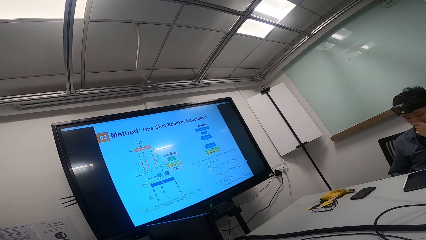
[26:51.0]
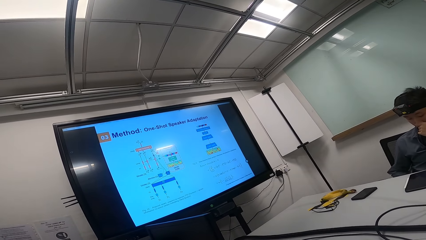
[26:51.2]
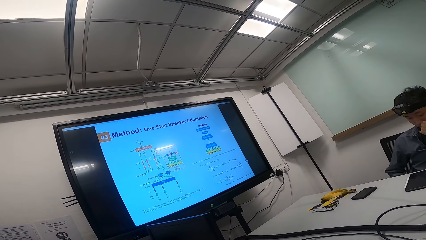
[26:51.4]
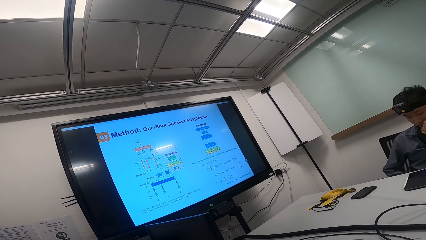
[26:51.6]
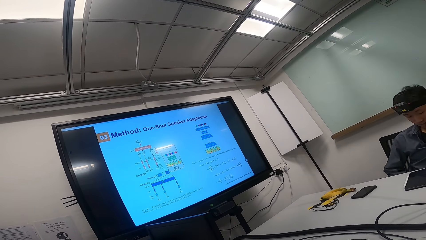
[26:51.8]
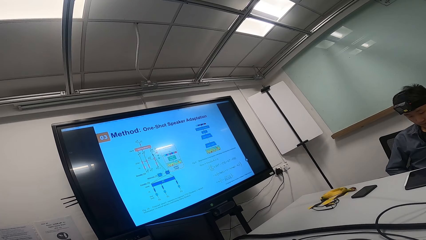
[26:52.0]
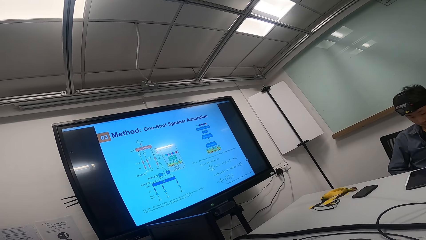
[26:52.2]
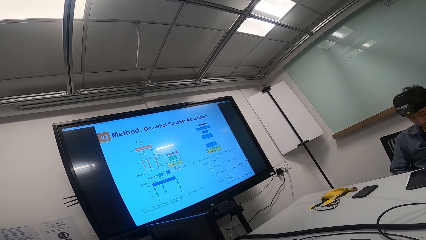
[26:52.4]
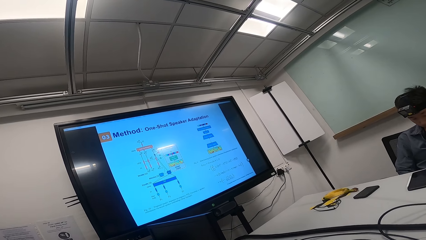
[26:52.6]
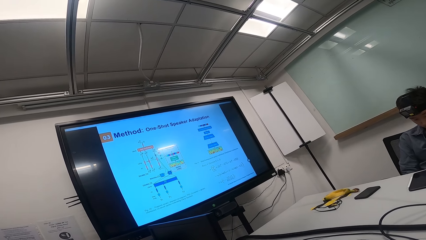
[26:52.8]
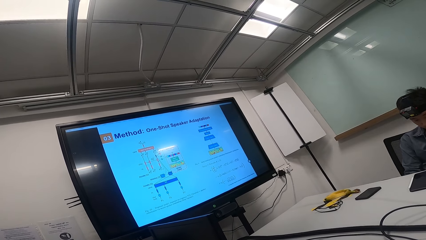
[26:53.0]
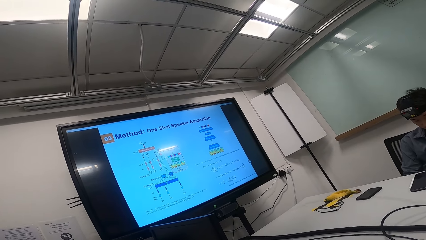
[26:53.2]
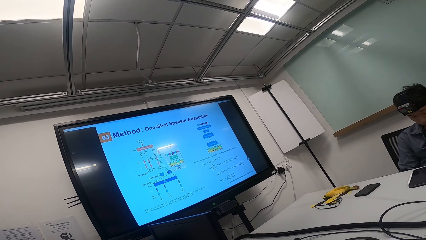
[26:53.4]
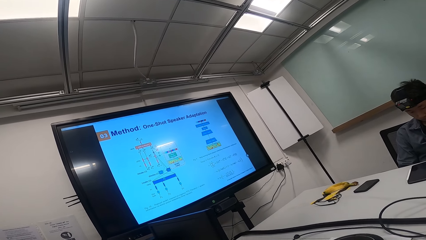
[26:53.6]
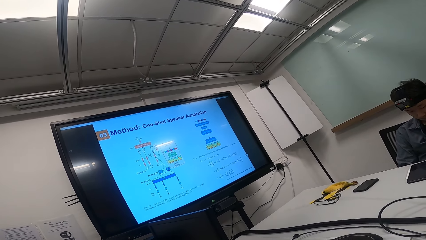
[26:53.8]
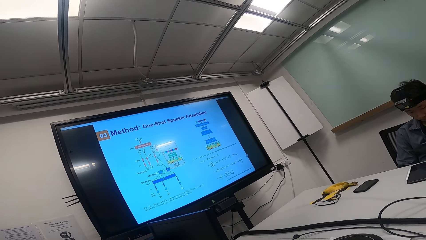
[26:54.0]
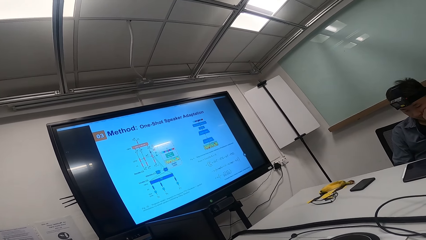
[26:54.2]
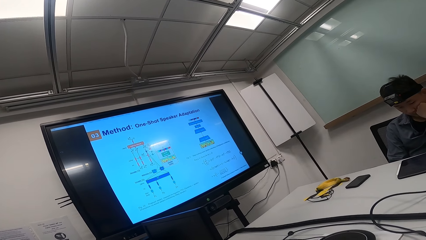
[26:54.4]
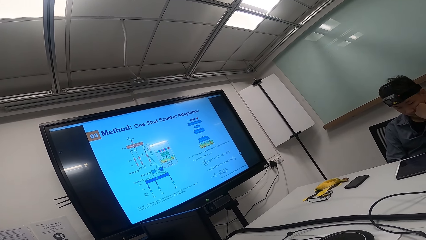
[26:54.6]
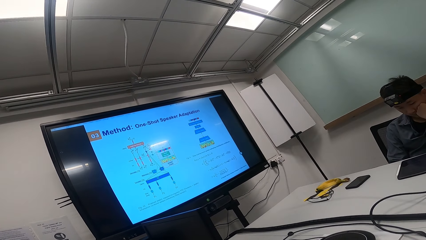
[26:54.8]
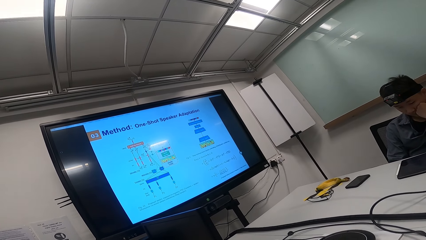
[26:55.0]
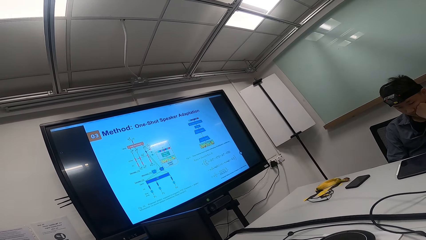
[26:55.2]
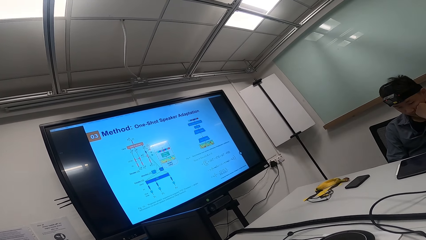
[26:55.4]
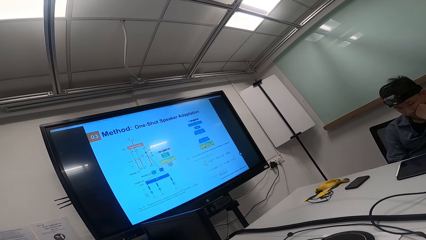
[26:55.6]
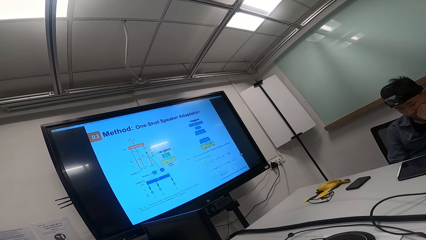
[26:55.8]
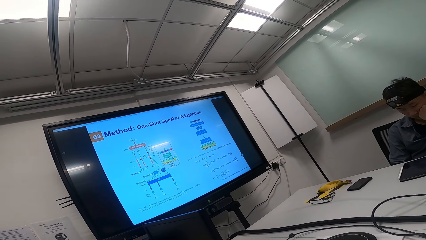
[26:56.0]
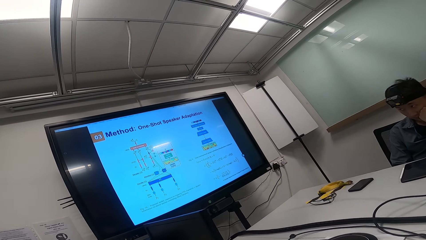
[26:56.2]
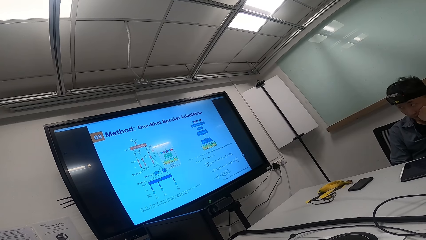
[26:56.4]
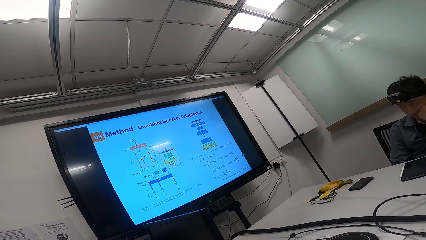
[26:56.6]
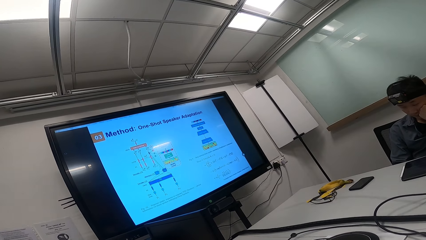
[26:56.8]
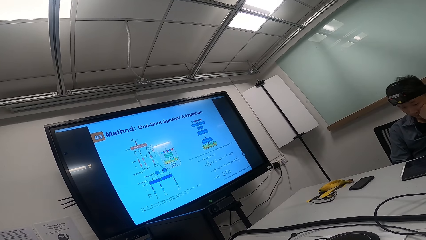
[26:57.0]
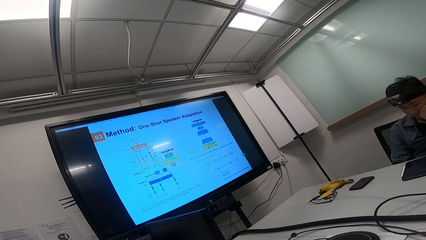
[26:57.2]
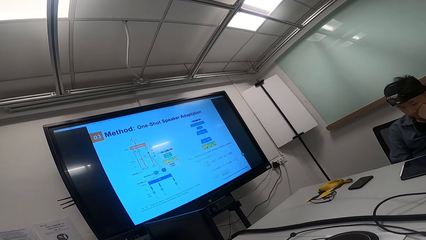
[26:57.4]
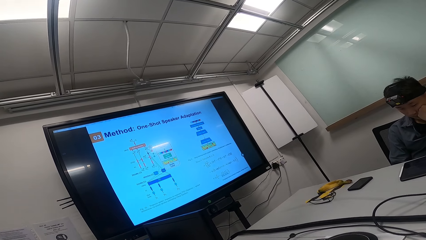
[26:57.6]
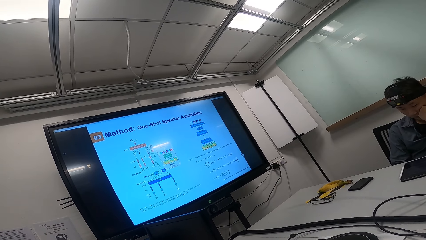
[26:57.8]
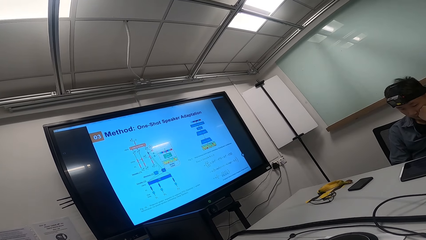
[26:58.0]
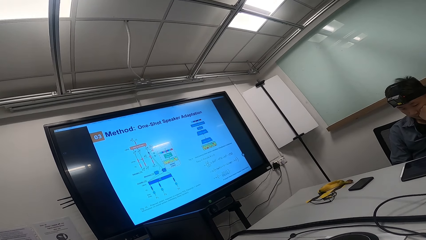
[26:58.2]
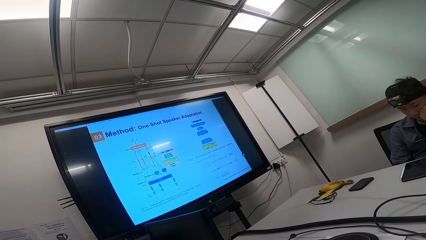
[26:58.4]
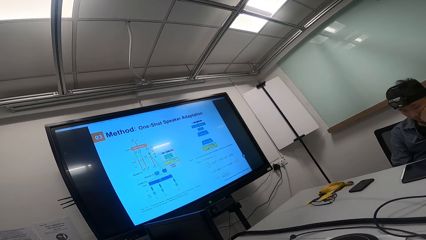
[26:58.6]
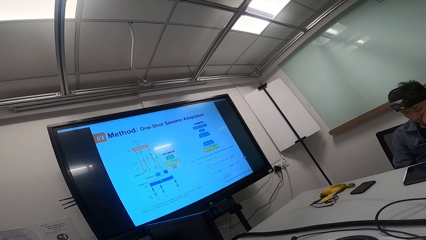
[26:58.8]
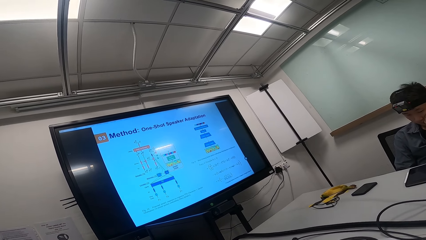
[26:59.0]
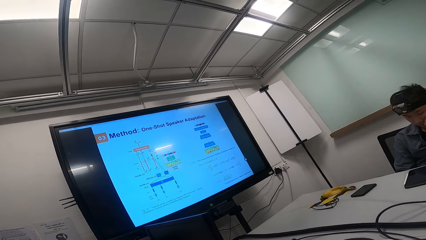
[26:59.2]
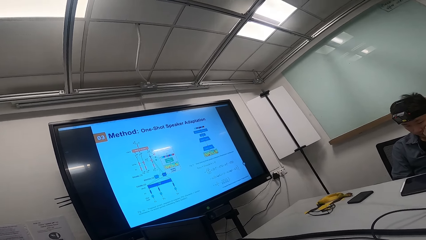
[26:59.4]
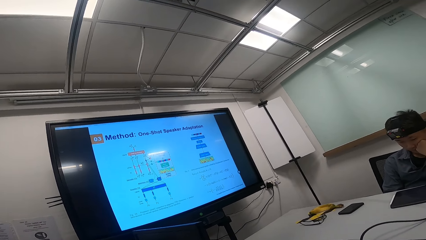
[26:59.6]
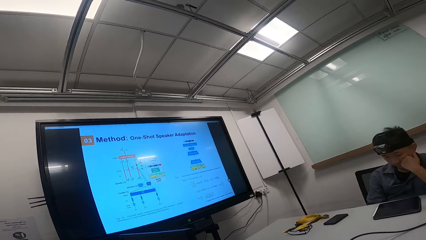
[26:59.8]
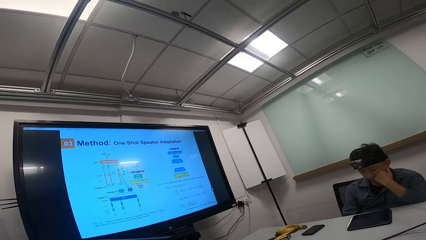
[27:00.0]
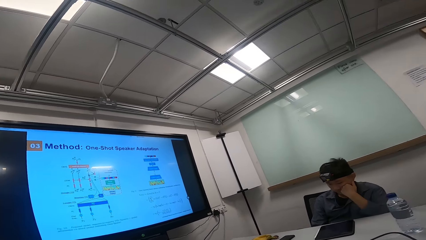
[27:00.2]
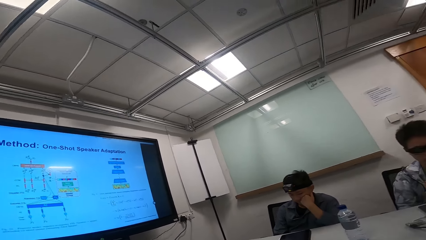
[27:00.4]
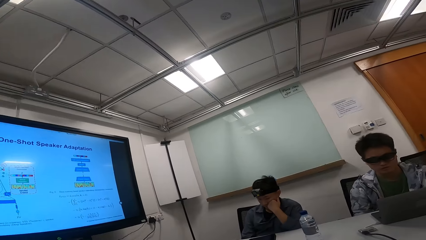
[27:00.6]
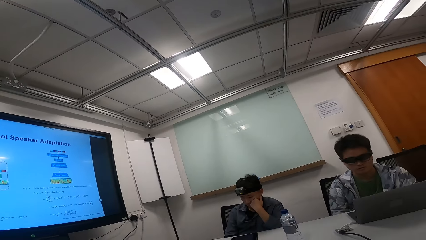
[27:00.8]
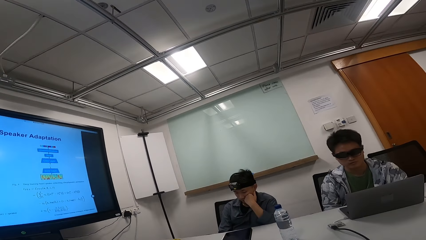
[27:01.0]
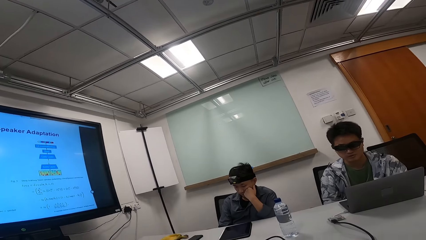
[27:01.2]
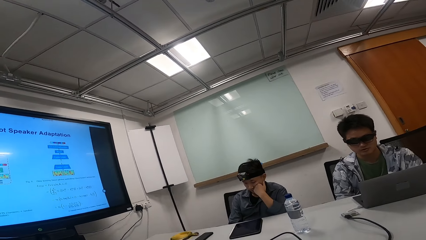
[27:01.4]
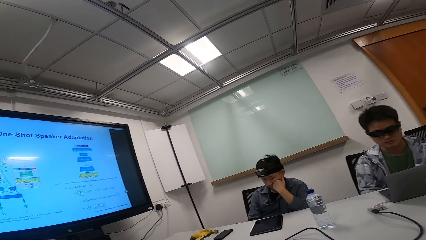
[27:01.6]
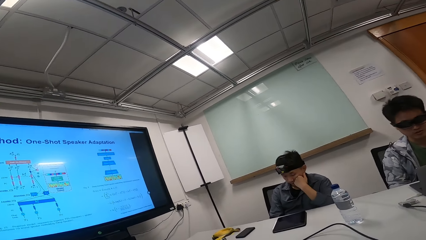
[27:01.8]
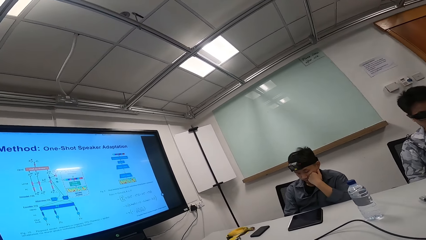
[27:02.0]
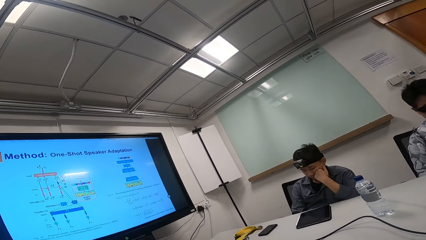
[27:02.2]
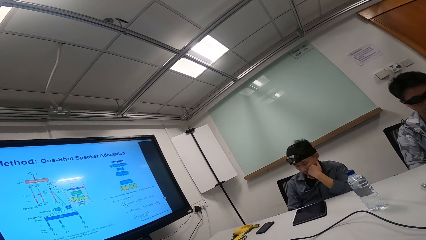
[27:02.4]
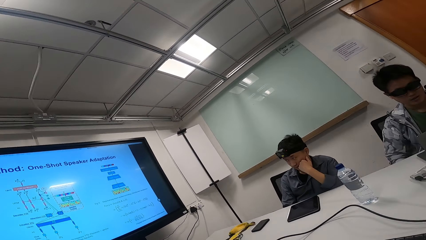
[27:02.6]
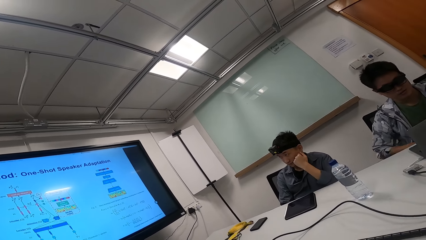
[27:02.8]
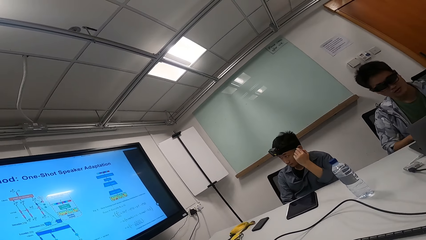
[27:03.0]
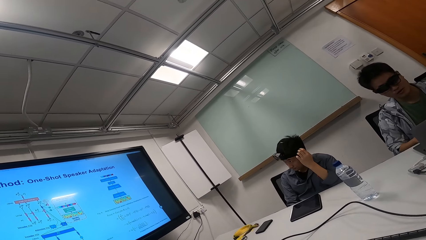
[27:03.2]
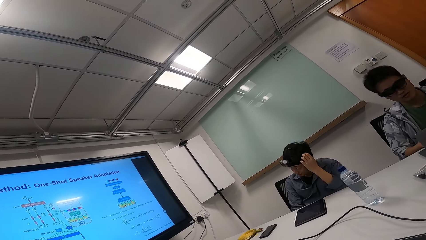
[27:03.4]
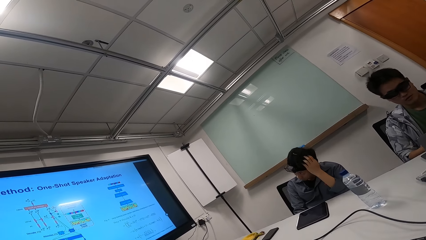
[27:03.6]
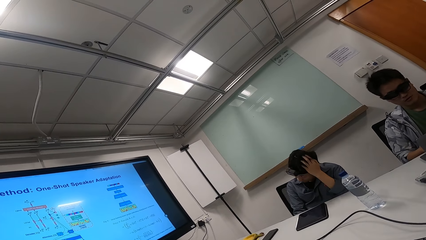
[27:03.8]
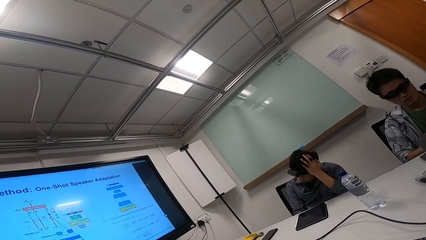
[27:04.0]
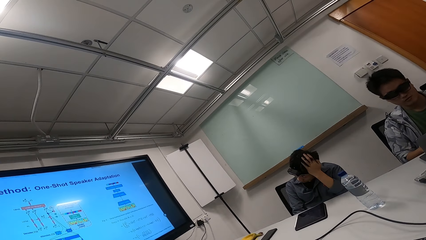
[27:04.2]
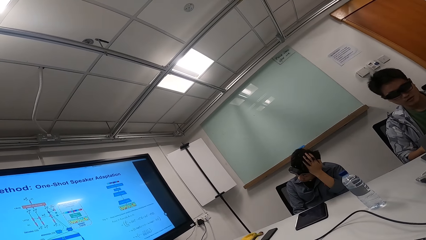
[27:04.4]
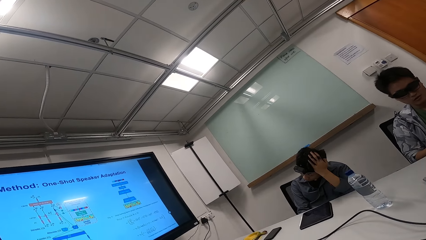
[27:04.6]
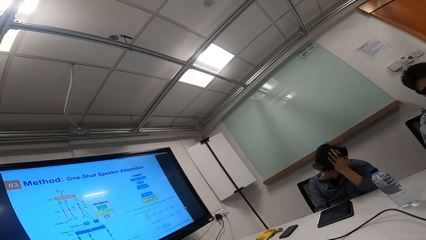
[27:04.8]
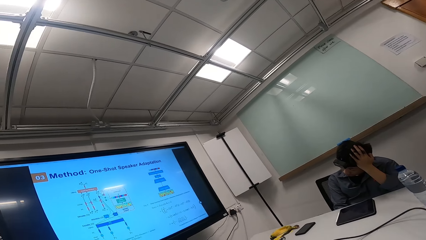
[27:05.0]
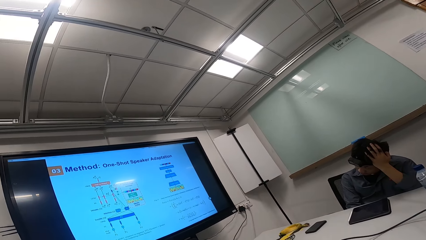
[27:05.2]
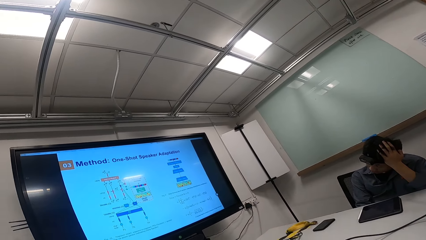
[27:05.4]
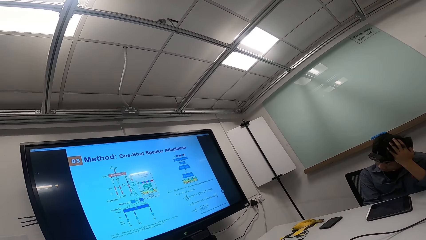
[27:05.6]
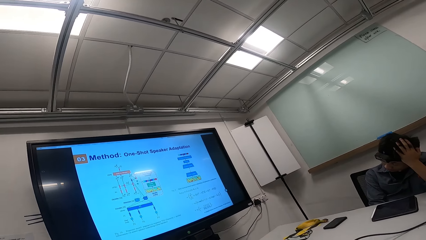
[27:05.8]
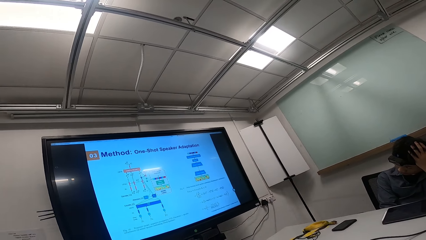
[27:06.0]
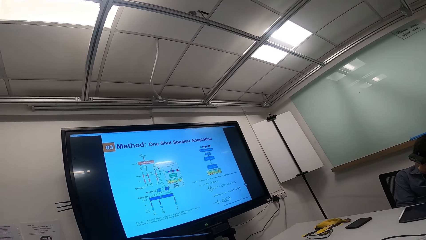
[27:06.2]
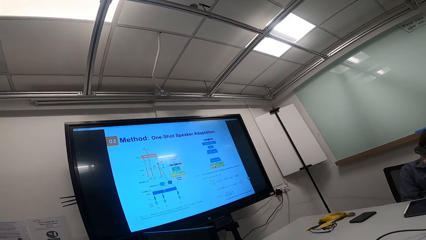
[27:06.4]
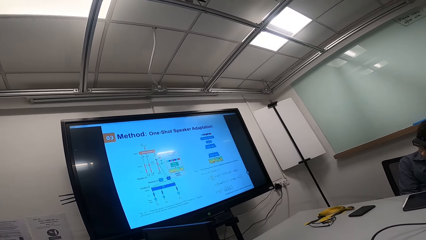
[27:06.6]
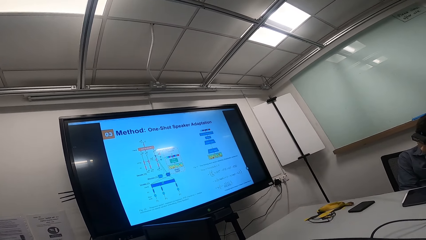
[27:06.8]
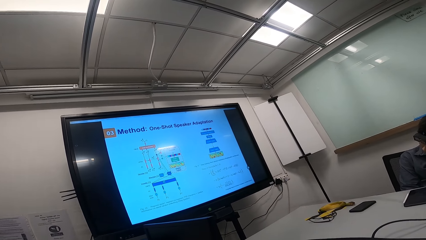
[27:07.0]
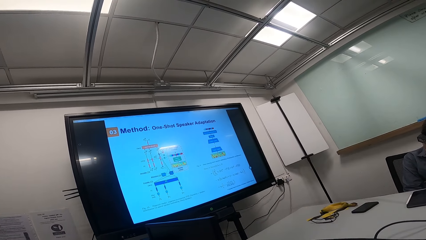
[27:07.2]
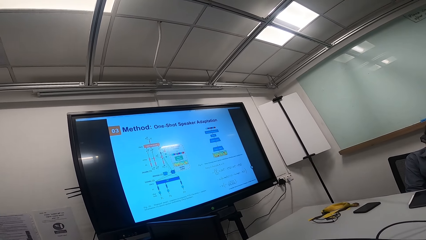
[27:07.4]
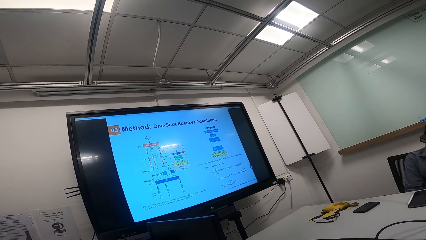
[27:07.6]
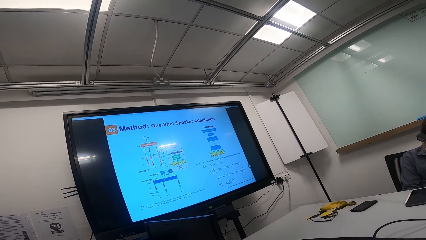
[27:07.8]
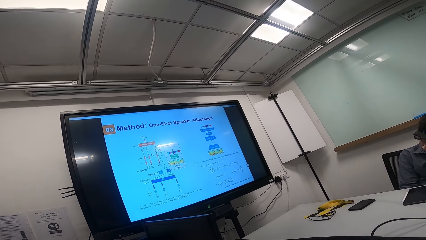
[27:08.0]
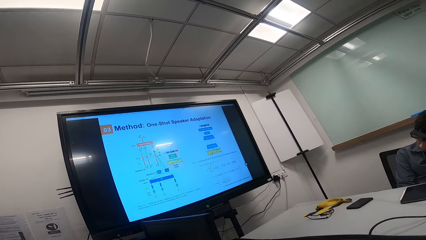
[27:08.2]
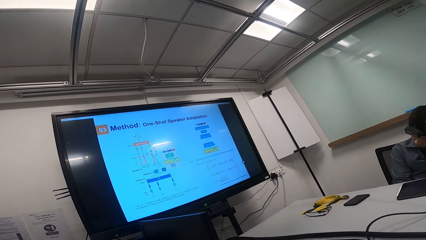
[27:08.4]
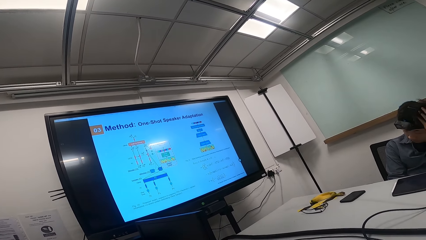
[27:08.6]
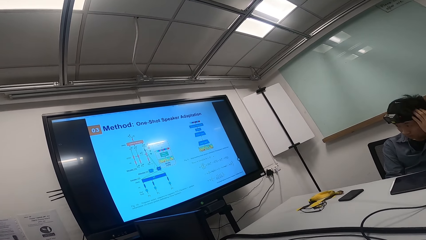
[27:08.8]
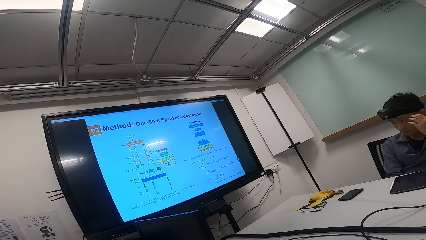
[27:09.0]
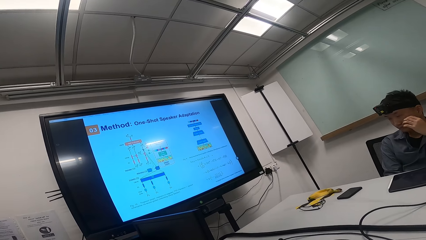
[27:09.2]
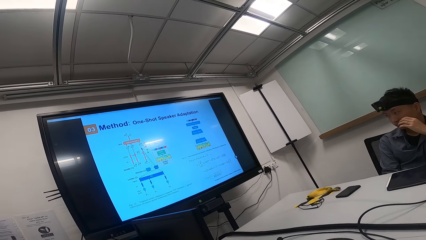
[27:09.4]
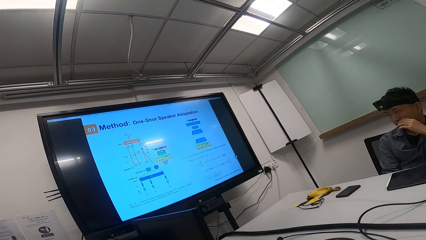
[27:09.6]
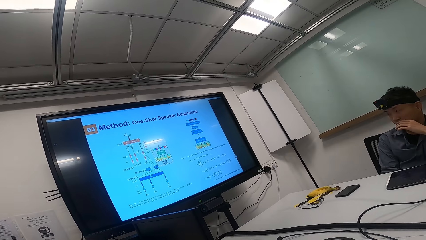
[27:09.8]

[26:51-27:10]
A person reads on the laptop while moving his hand. The person touches his mouth with his left hand. The person looks at the tablet. The camera wearer looks sideways. The person scrolls the laptop while reading. The person puts his left hand on the head. The camera wearer looks at the television.
